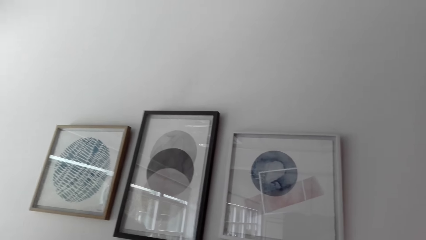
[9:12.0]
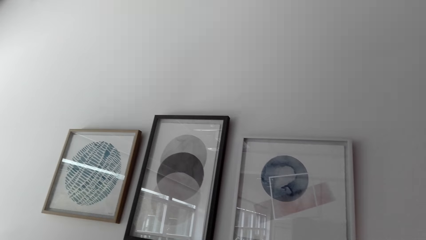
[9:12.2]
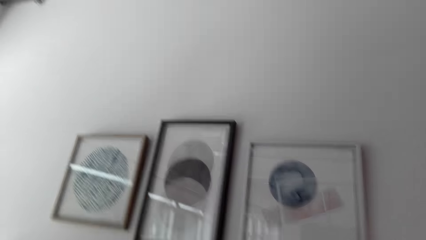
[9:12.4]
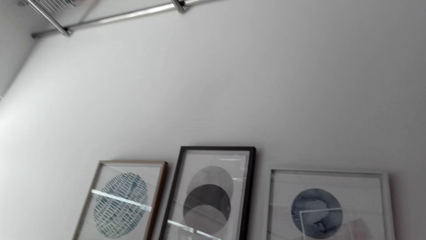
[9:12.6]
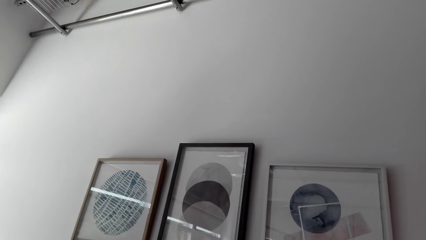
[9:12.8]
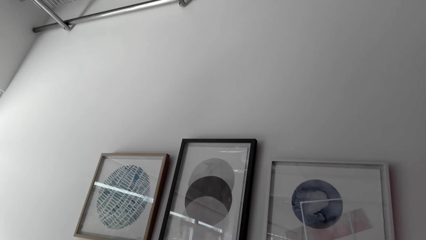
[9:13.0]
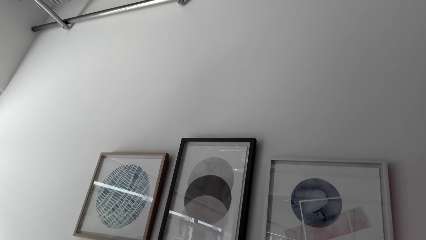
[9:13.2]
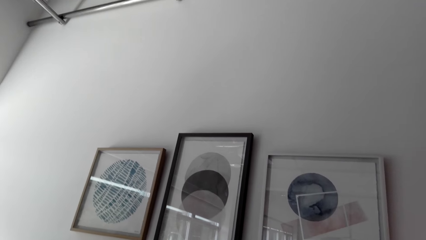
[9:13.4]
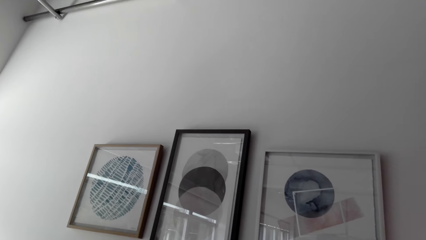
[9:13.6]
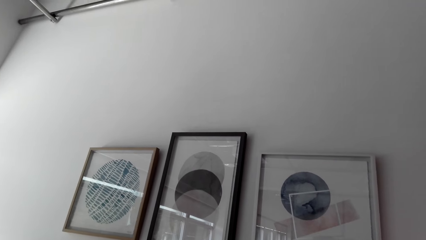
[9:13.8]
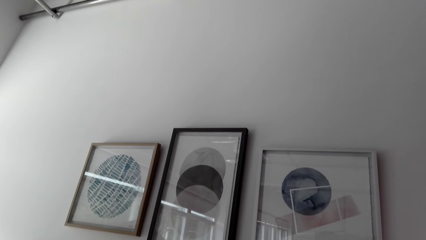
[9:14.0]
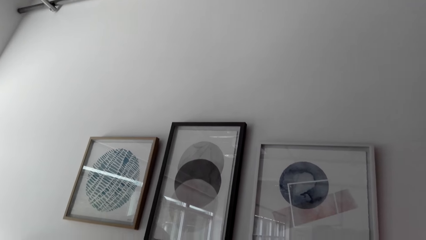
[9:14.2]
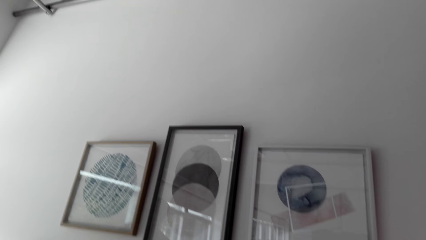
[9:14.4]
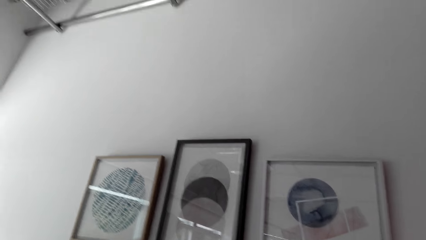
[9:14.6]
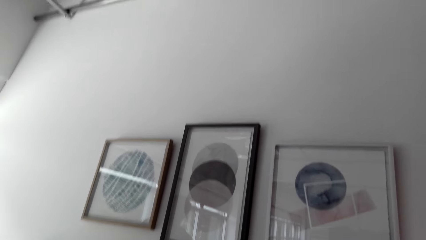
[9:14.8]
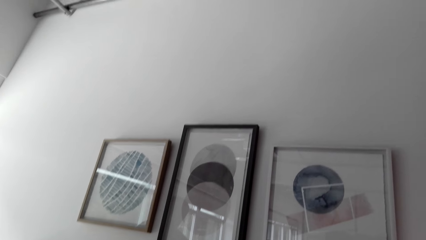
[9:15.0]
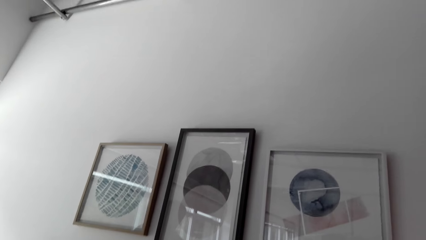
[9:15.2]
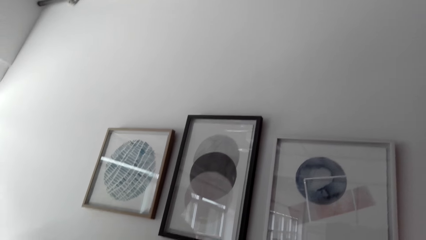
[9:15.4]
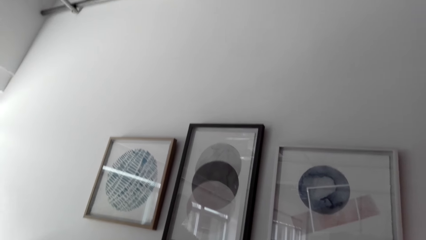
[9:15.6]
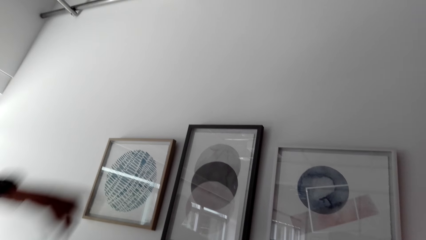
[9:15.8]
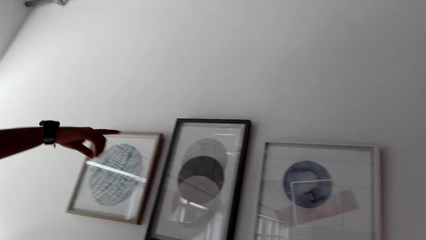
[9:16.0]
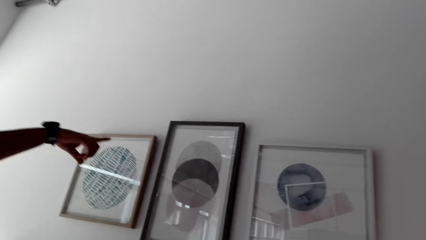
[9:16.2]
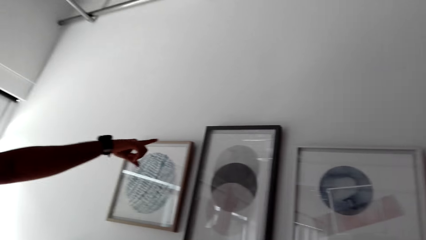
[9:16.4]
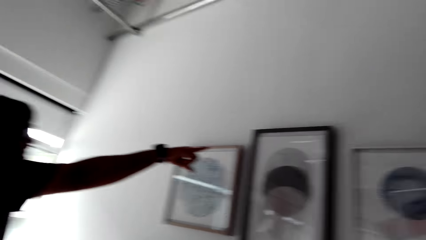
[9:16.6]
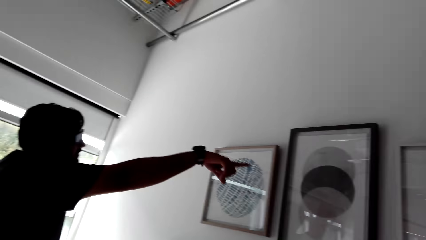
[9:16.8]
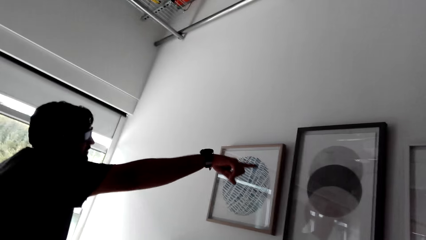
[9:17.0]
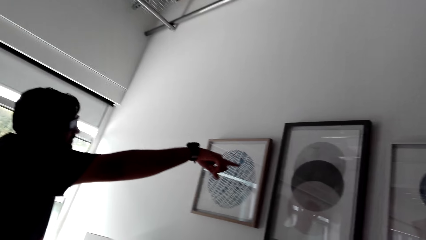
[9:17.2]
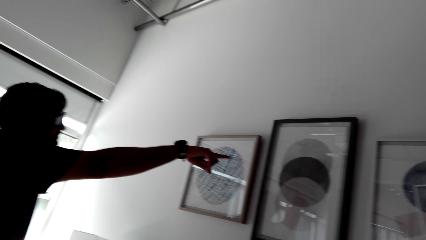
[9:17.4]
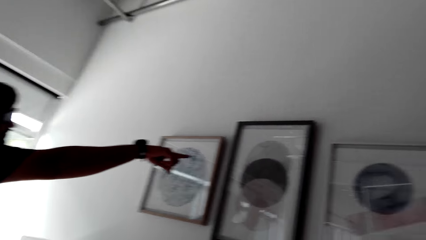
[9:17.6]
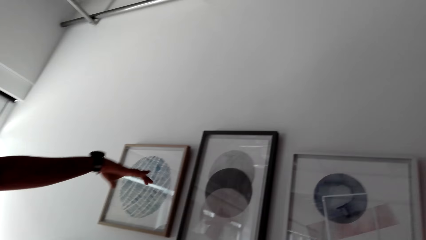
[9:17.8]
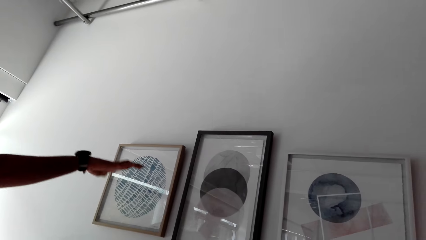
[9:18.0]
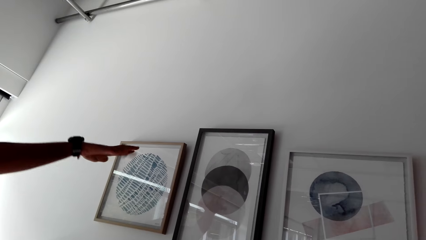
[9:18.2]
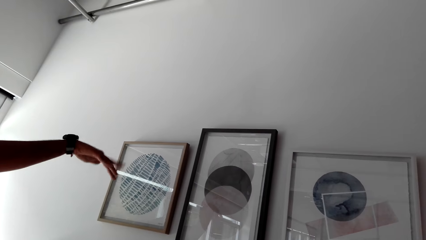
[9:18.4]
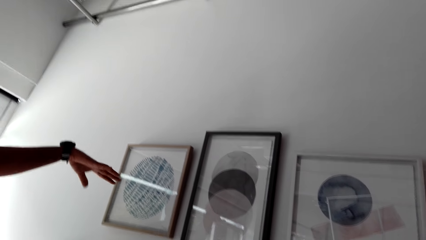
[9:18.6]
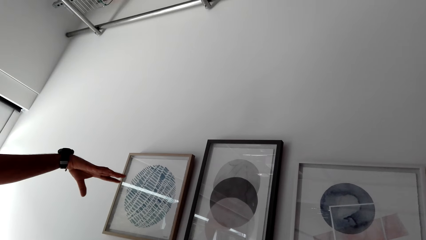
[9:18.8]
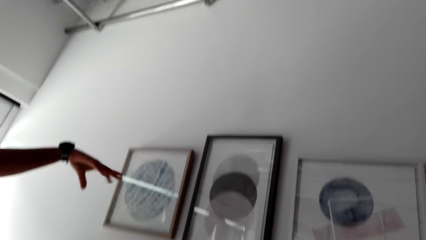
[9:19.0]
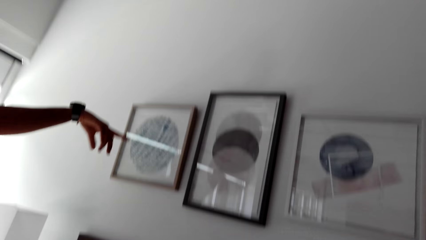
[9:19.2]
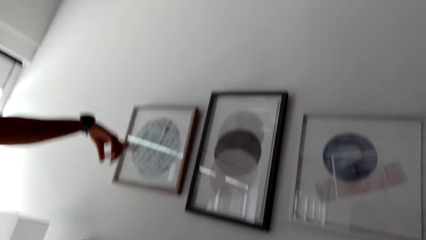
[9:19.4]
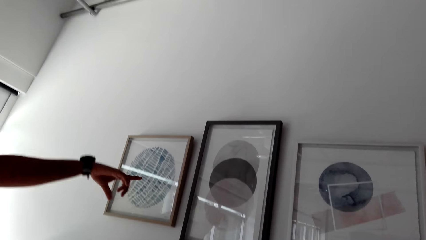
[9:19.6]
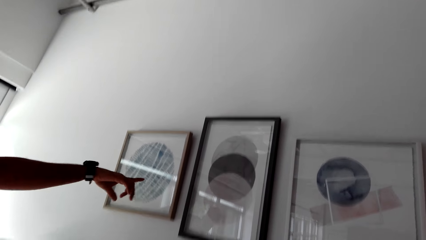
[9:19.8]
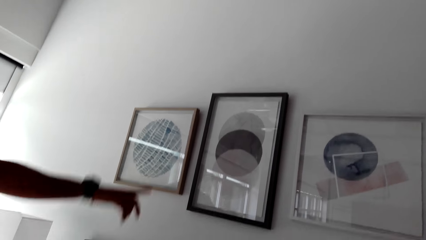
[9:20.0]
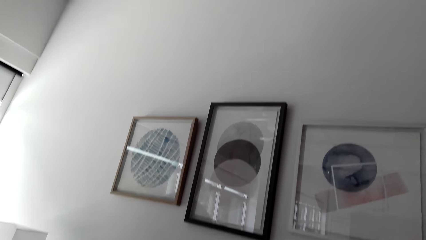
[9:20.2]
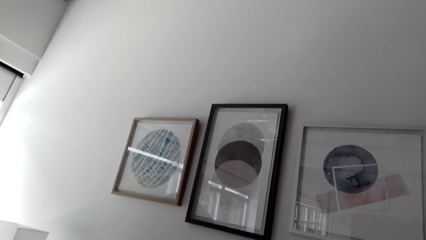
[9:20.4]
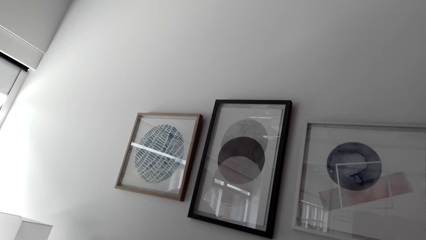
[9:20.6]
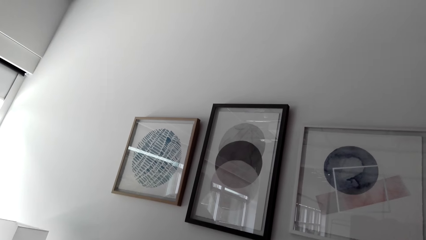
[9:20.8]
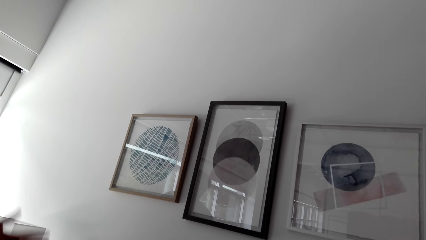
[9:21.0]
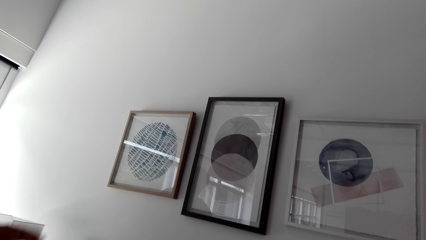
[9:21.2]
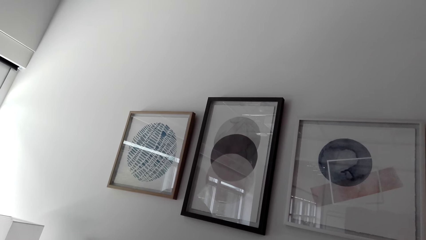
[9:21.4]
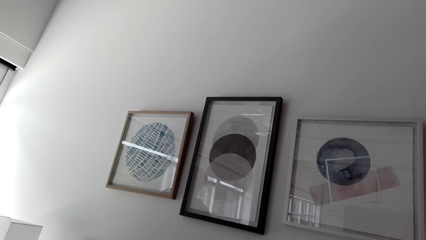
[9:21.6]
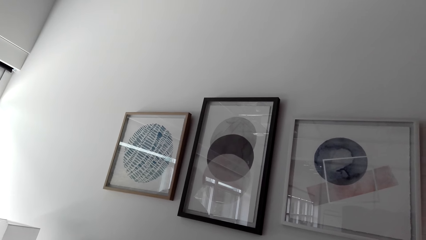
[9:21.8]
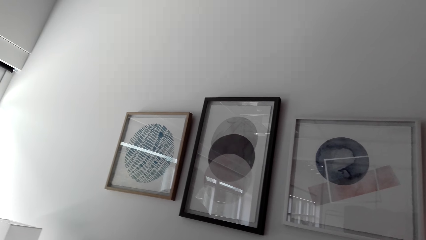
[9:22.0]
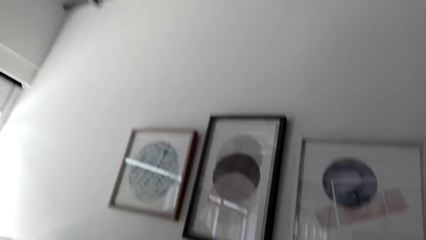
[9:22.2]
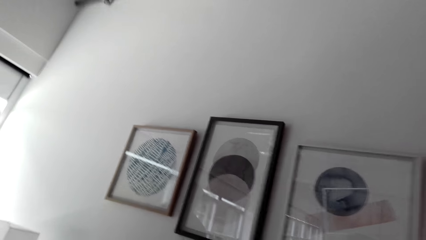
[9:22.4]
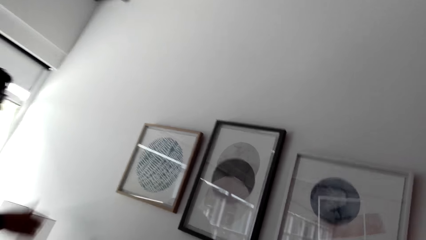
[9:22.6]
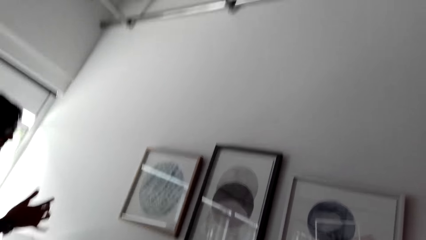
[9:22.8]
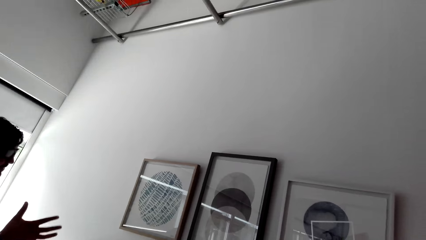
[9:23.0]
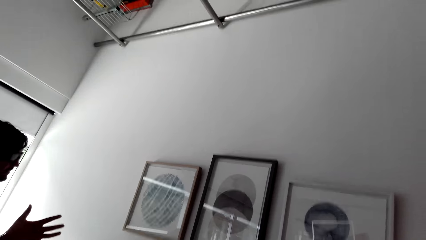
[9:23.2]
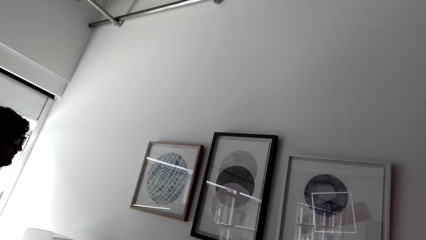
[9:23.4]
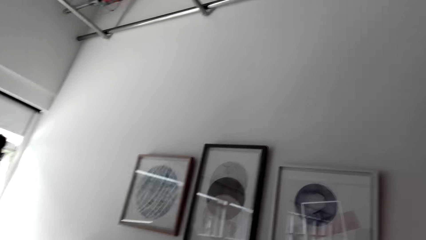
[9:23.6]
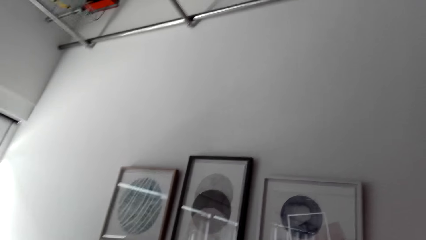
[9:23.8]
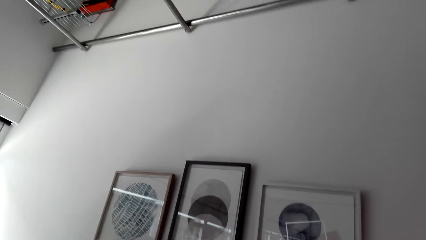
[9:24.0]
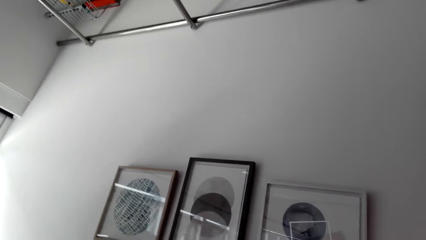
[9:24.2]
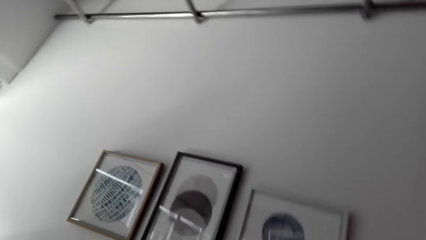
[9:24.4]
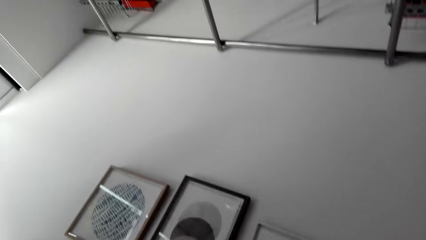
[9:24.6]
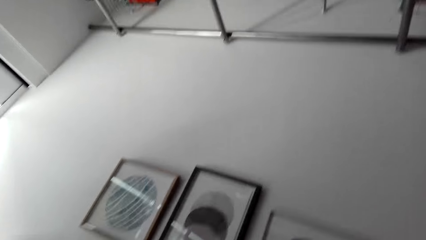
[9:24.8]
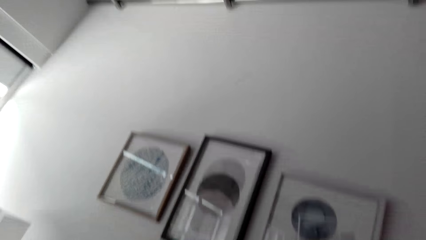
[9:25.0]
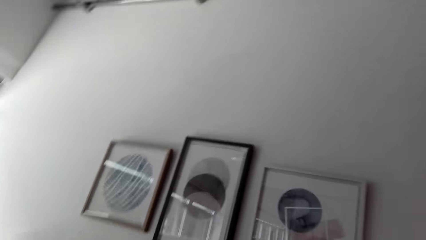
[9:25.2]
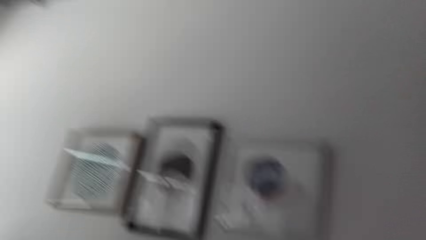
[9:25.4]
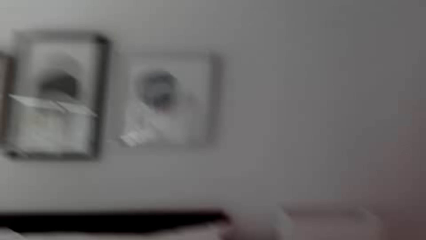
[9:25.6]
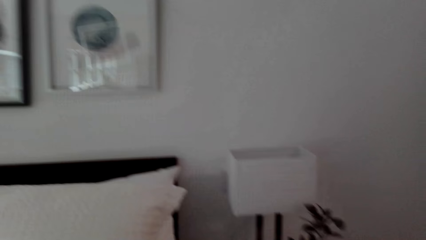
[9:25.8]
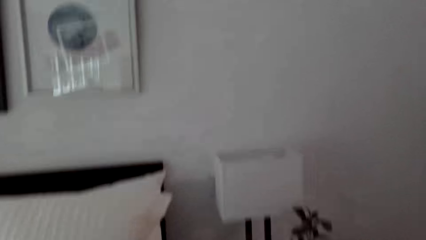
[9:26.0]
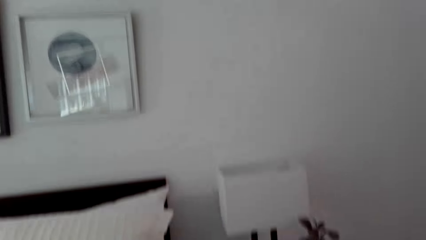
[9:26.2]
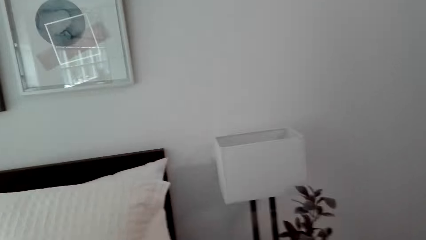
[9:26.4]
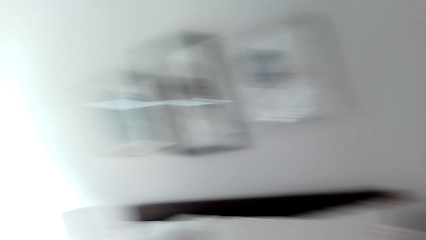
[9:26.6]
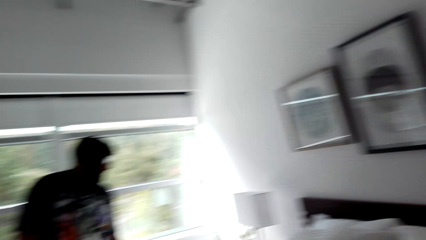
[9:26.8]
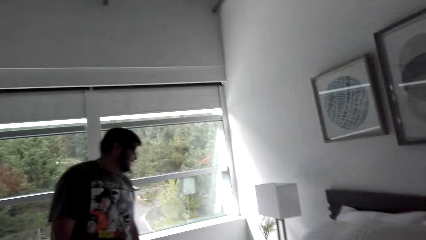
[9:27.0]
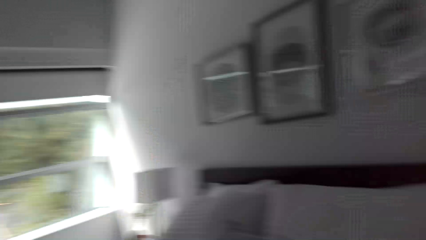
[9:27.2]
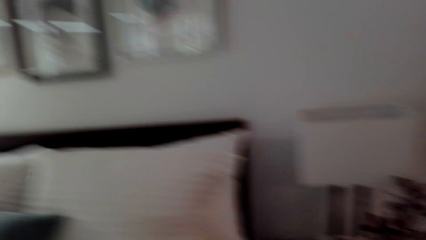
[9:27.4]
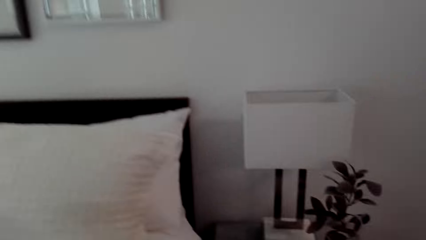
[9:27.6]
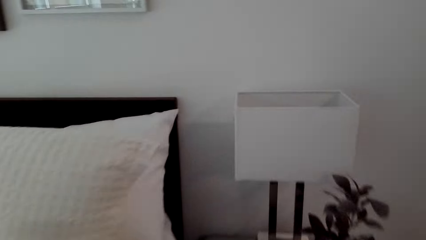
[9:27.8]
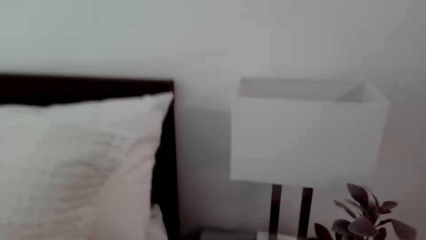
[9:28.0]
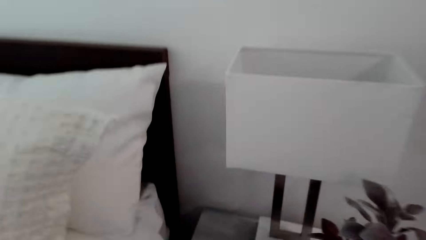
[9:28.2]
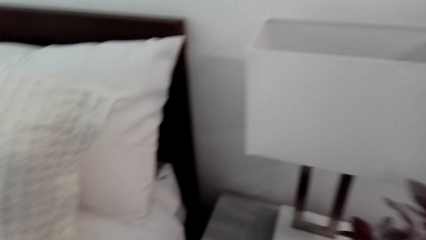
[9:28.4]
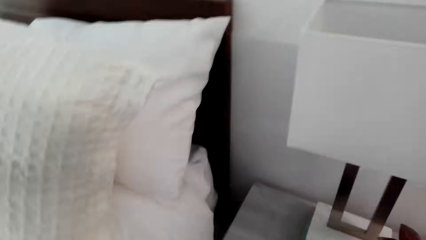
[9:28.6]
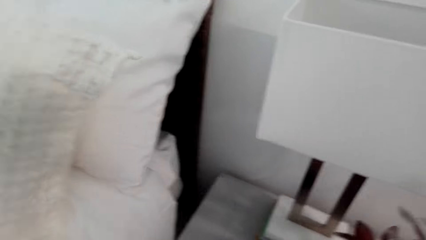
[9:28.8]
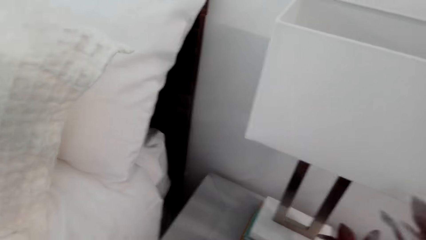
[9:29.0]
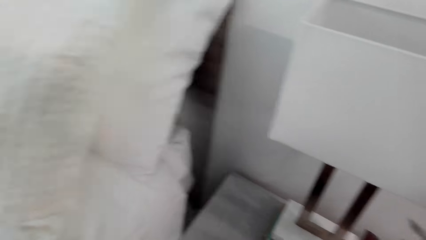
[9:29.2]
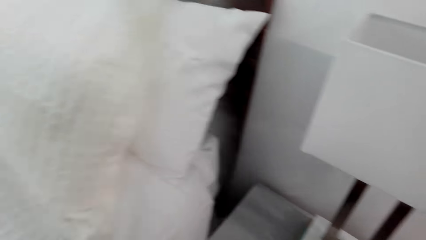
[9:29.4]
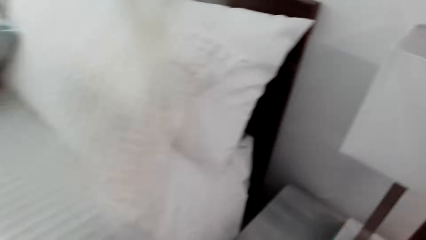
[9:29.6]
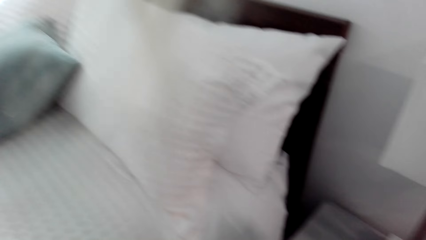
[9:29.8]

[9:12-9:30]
A man talks to the camera wearer. The man points at the paint art on the wall with his right hand. The camera wearer looks at the man. The man talks to the camera wearer and points at the paint art on the wall with his right hand. The camera wearer talks to the man. They interact with the man. They look around. They talk to the man.
